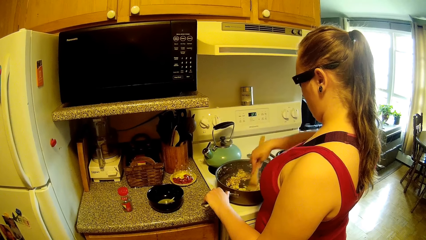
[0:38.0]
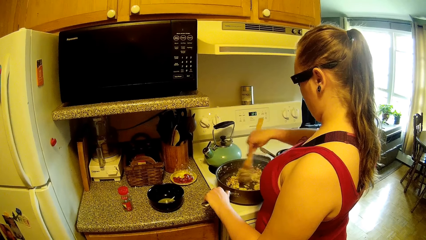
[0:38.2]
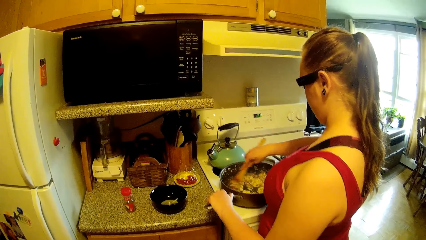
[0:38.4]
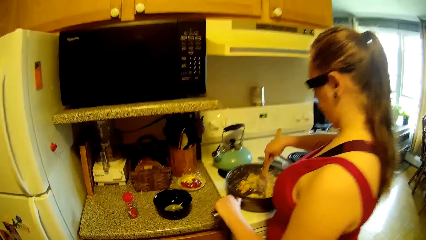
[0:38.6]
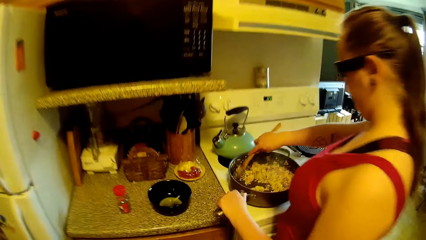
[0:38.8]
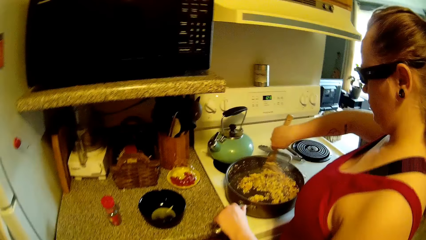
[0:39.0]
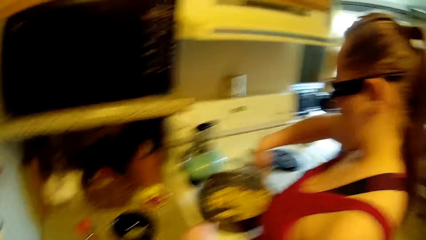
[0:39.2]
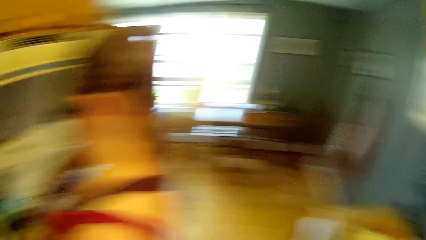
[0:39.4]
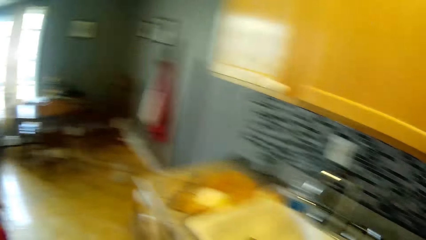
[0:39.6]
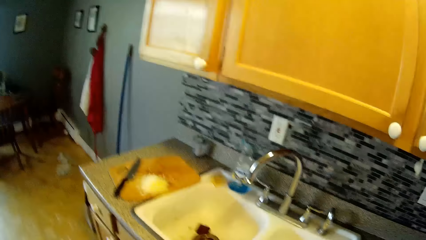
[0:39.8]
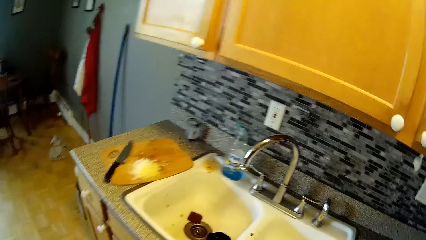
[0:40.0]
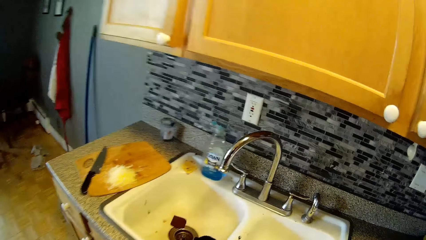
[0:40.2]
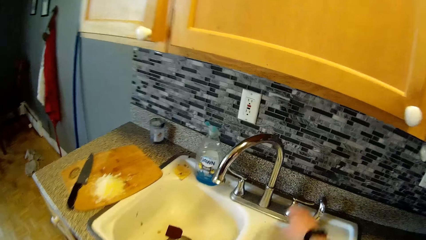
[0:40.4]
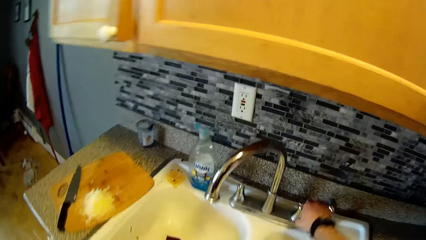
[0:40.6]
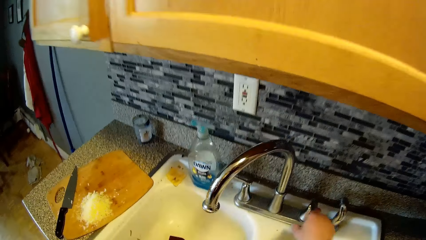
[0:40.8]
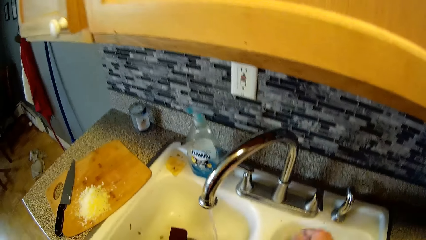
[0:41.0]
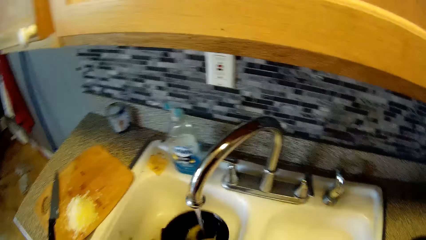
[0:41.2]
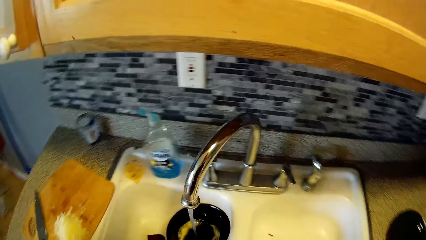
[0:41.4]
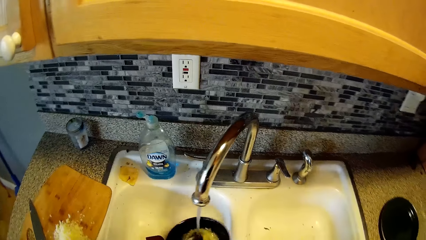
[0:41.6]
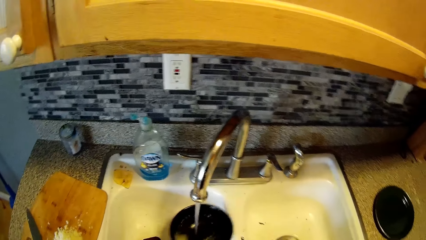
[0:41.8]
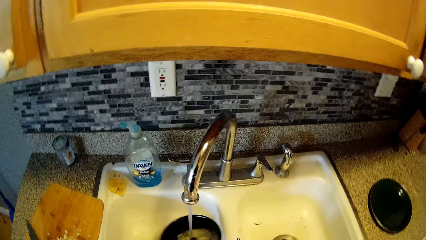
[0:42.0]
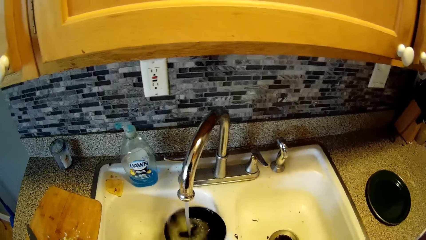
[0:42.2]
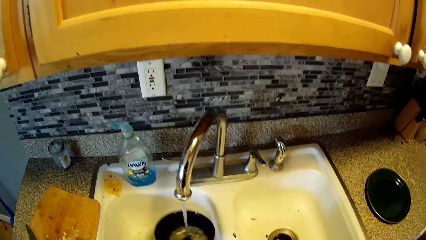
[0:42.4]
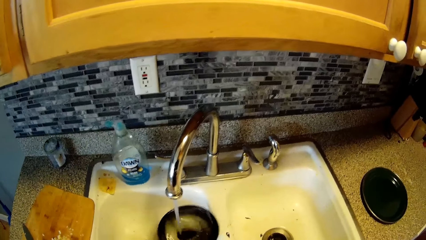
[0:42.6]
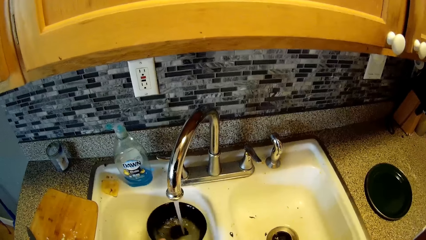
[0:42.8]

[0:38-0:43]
The camera wearer turns on a tap in a kitchen sink with his right hand. He rinses a bowl with water from the tap.

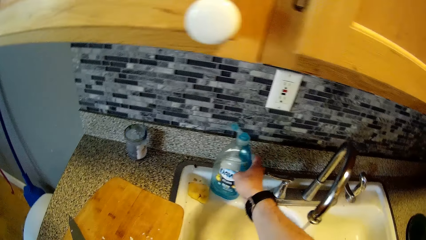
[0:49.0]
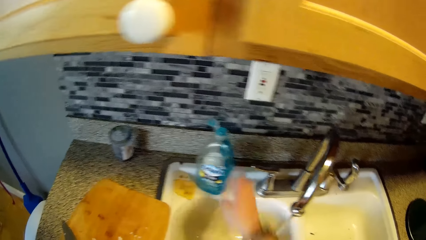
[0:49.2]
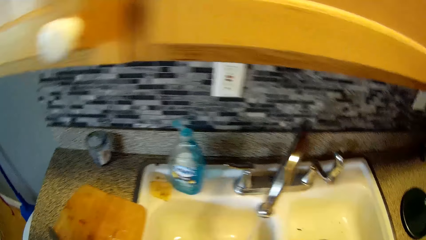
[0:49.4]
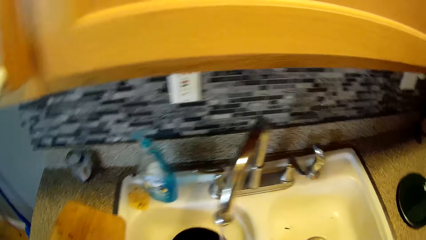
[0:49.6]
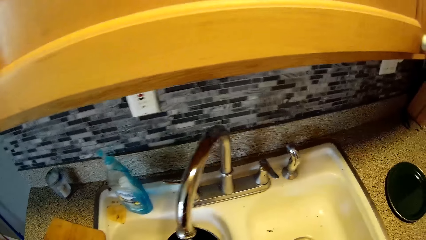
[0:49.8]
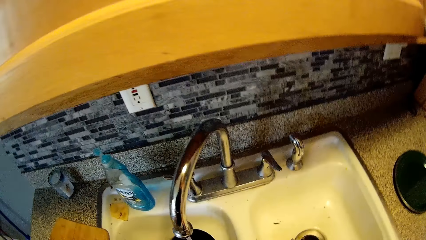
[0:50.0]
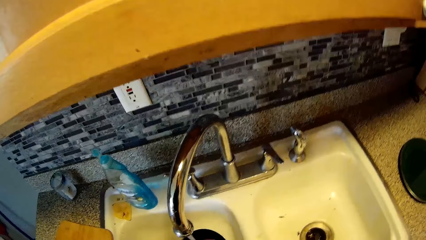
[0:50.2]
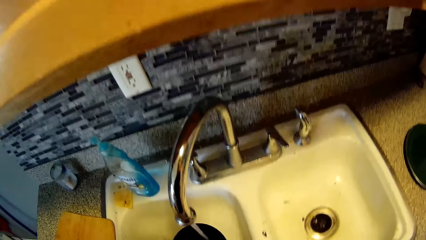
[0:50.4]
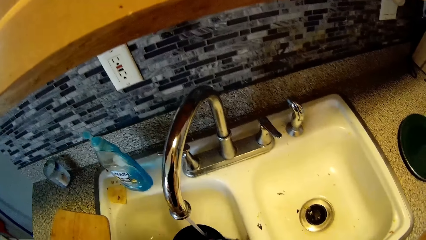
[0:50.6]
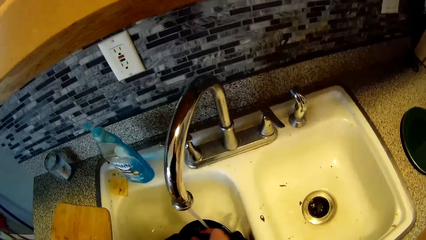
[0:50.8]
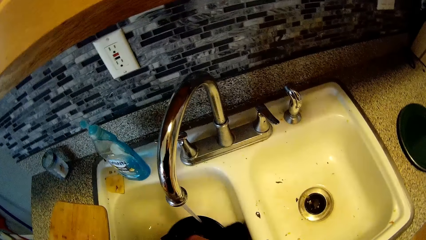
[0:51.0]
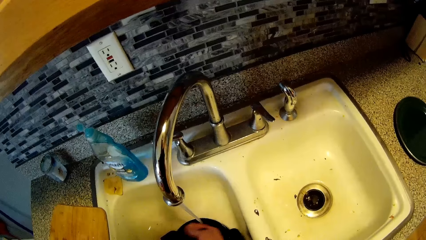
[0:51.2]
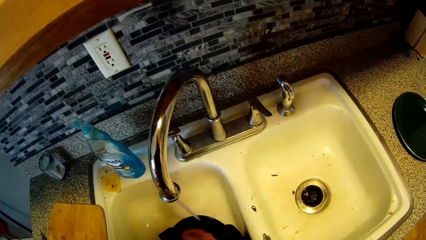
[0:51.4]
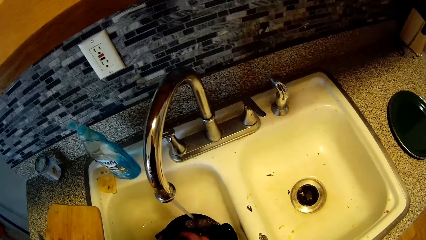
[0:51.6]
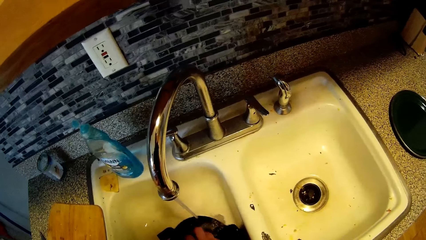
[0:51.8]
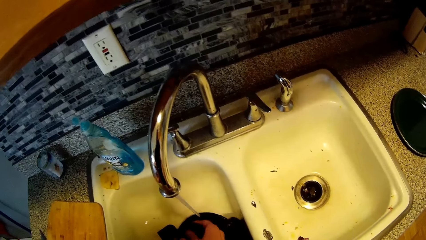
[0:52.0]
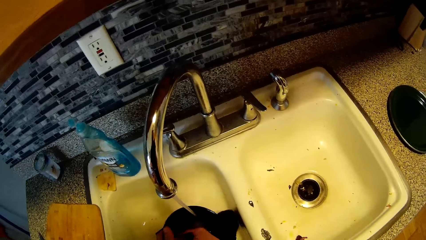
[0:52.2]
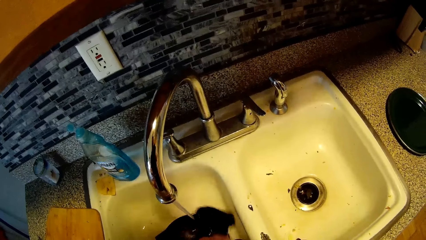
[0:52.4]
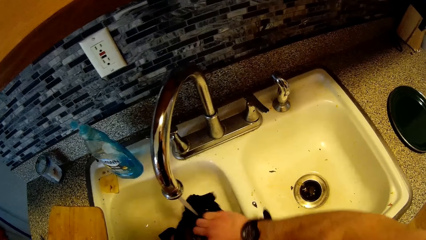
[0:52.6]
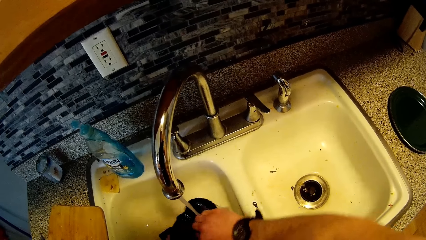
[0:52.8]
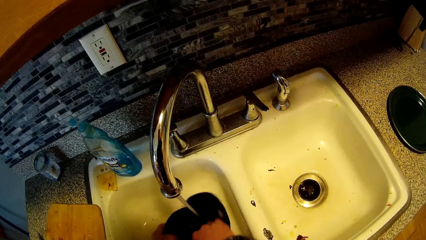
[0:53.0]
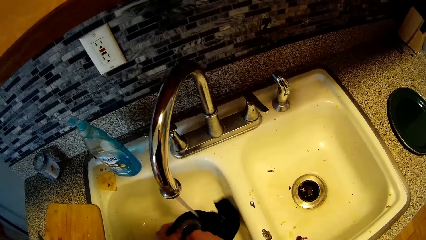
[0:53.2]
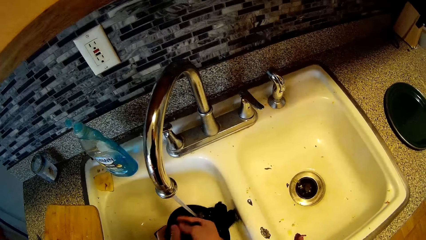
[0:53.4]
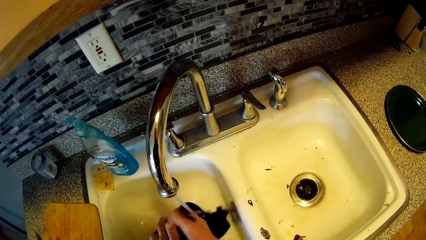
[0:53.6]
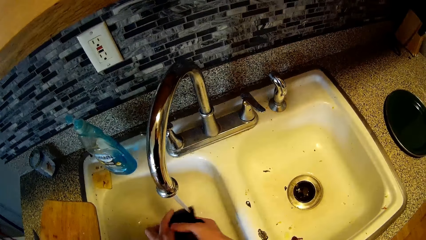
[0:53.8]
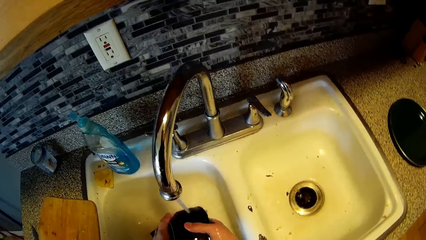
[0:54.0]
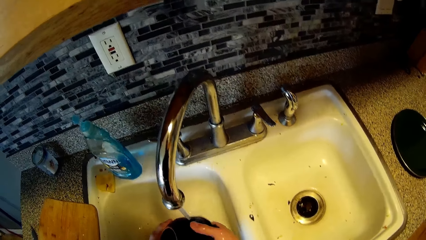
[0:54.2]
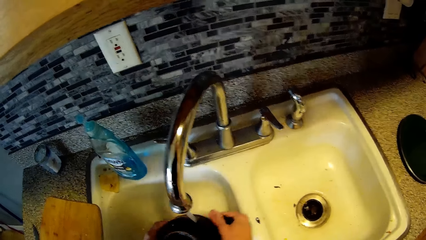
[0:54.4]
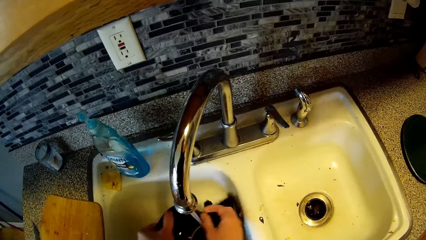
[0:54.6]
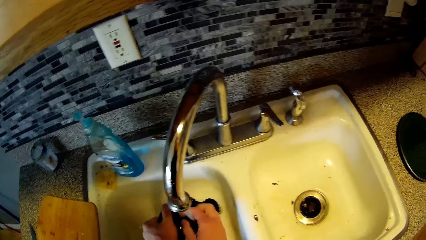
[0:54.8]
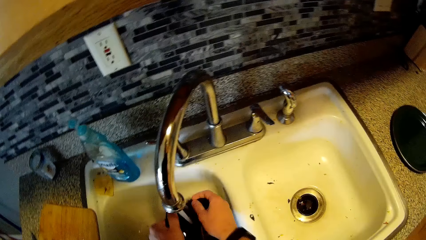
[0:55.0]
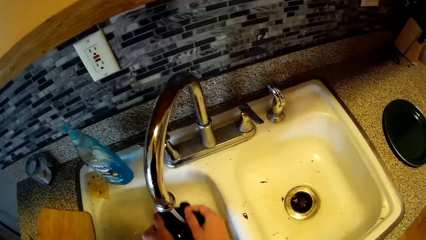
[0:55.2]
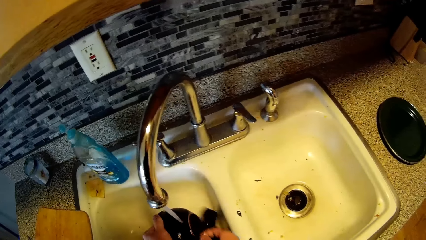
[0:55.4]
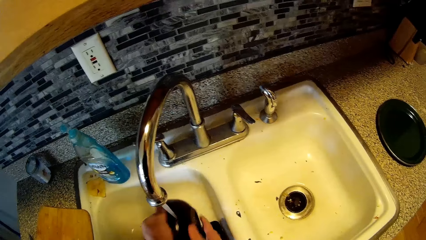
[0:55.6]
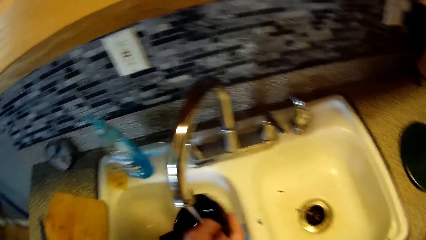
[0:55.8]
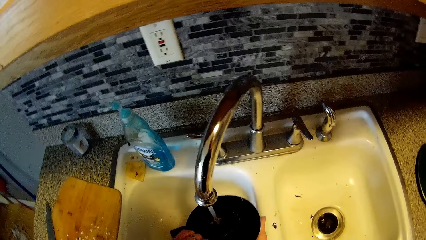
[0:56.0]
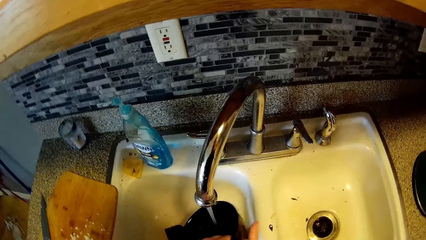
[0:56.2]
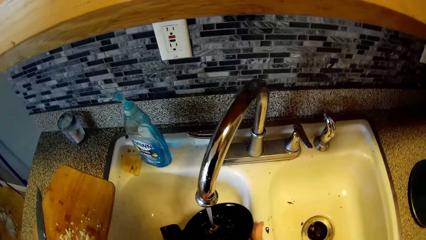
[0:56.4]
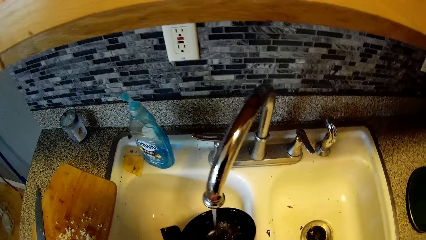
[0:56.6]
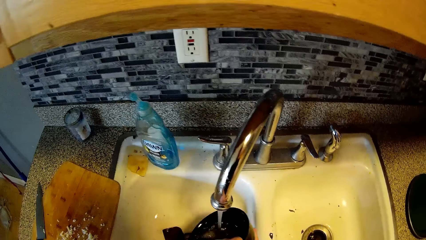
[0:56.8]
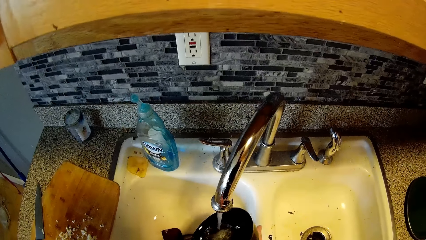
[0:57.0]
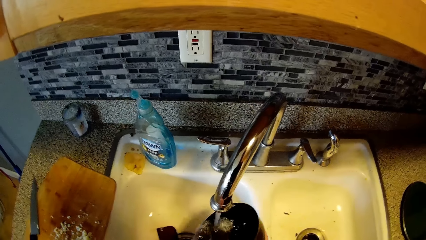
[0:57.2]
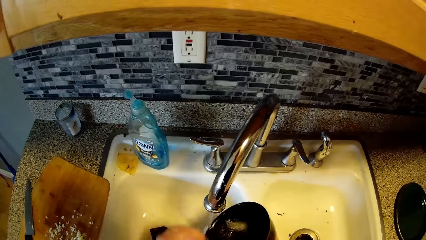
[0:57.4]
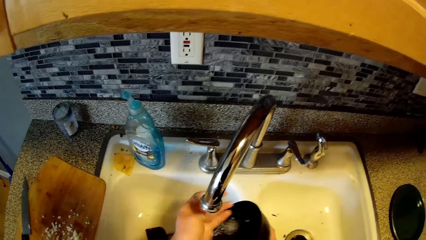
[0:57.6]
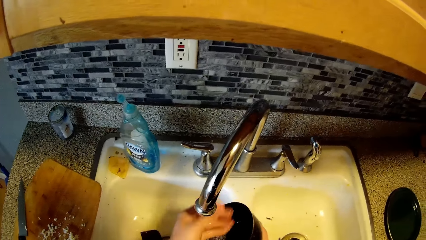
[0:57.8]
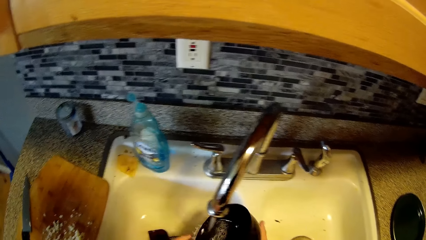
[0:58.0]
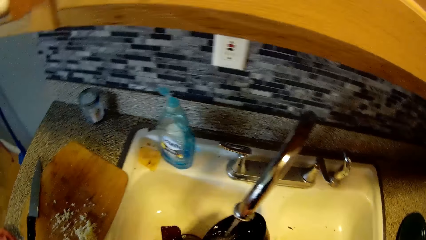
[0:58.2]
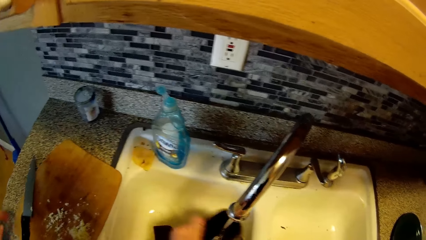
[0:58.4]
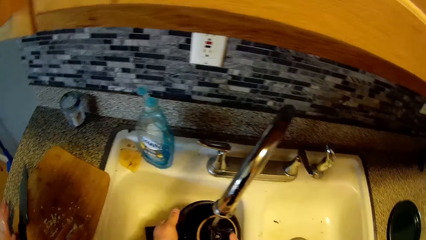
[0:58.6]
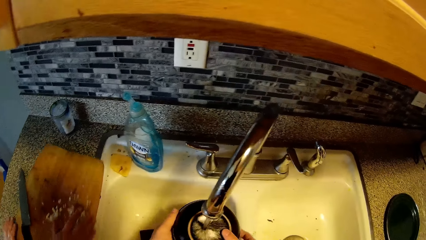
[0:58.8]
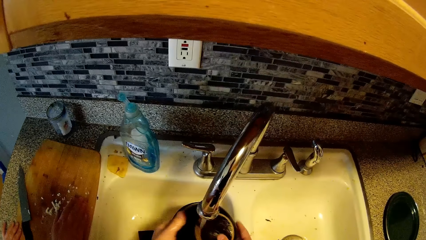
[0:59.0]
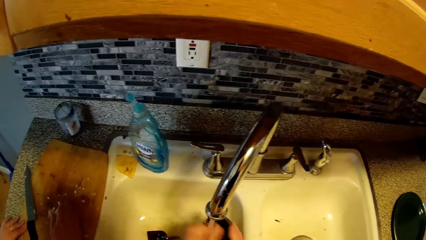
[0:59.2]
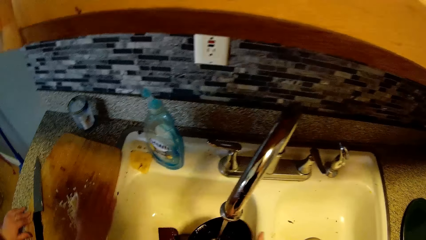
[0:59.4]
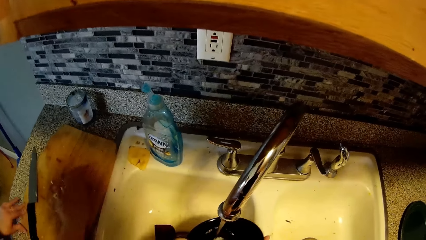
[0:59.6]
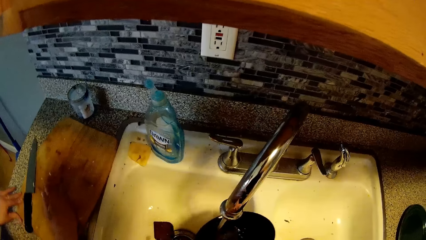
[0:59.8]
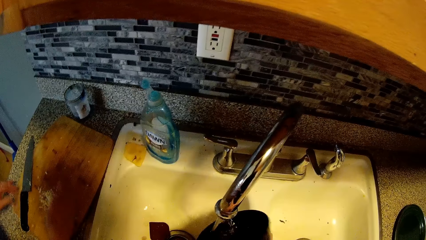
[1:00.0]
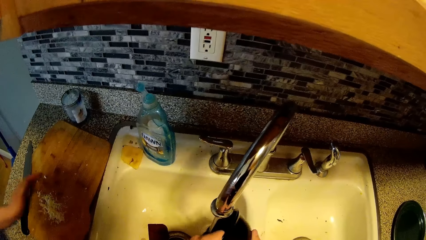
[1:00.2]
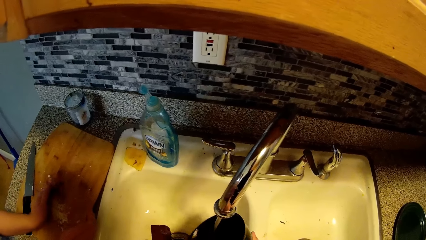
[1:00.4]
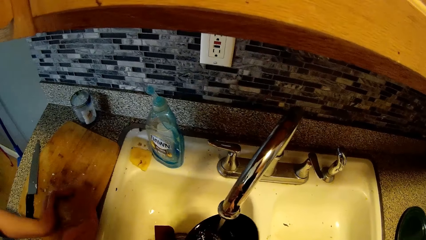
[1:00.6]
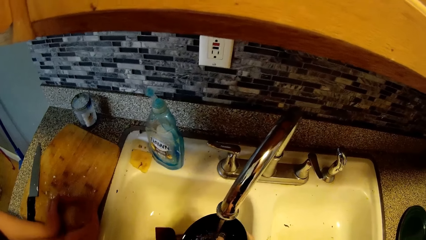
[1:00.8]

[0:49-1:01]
The camera wearer washes the bowl with soap and a piece of cloth or sponge. He releases the sponge from his right hand into the sink. He rinses the bowl with water from the sink. He rinses the hand. The woman adjusts the board on the countertop. The woman packs ingredients on the board with her hands.
